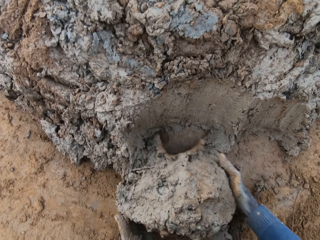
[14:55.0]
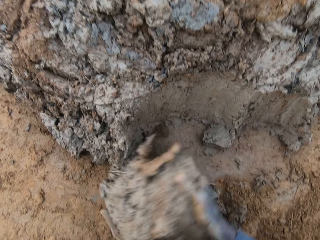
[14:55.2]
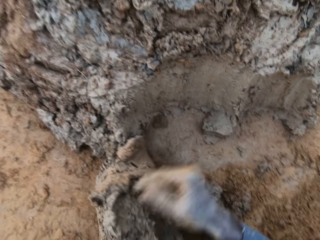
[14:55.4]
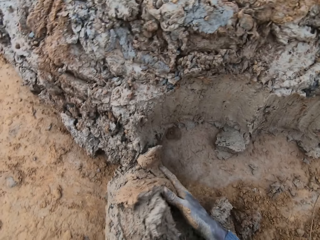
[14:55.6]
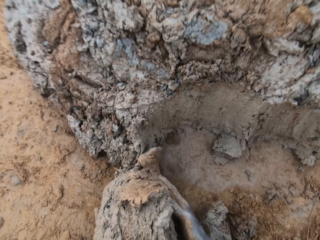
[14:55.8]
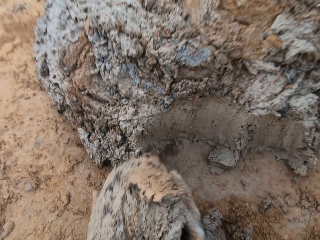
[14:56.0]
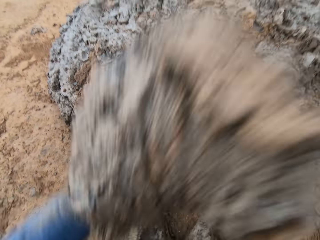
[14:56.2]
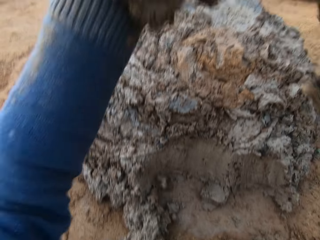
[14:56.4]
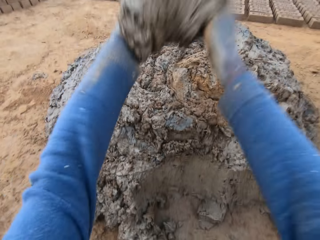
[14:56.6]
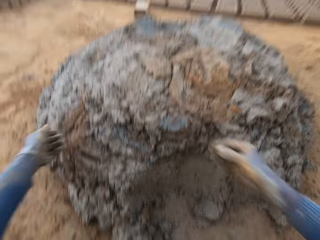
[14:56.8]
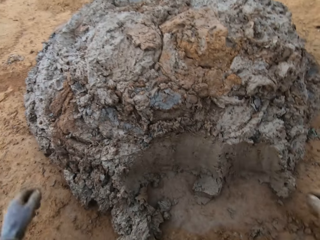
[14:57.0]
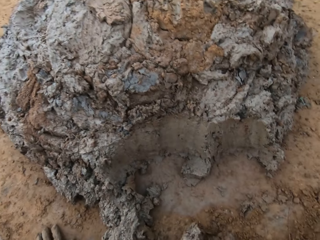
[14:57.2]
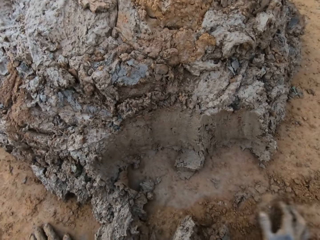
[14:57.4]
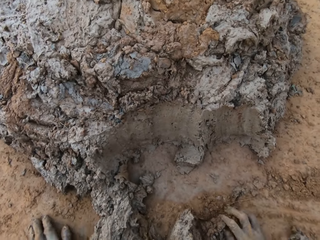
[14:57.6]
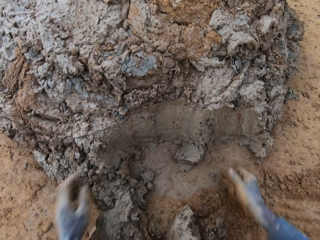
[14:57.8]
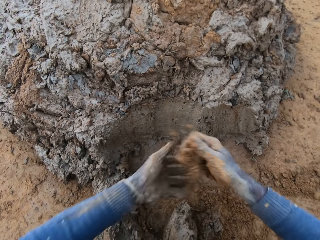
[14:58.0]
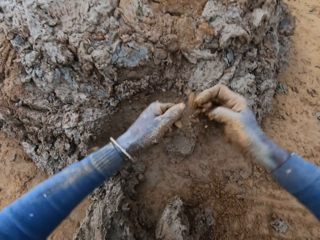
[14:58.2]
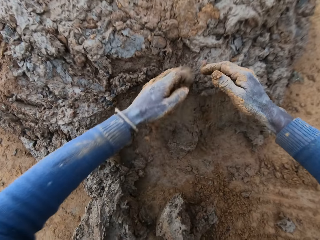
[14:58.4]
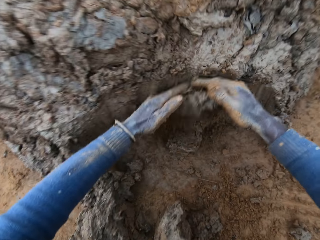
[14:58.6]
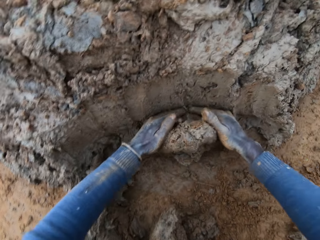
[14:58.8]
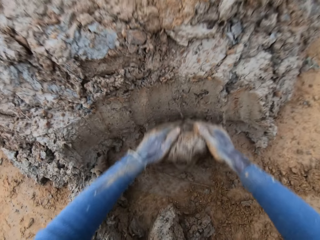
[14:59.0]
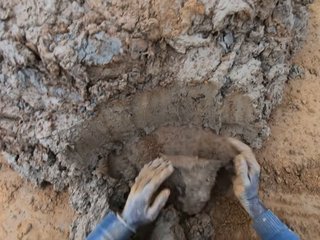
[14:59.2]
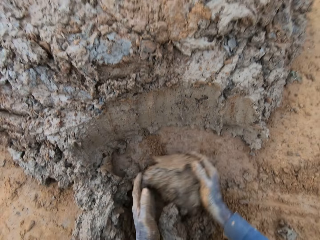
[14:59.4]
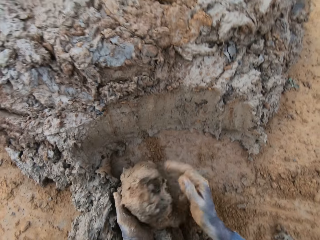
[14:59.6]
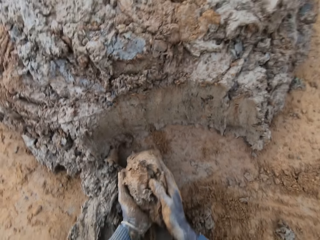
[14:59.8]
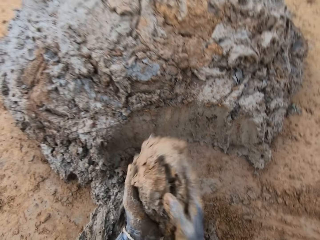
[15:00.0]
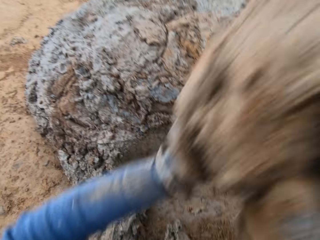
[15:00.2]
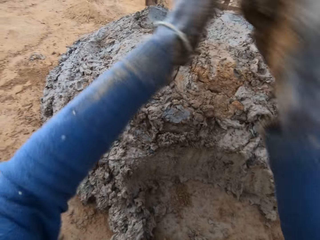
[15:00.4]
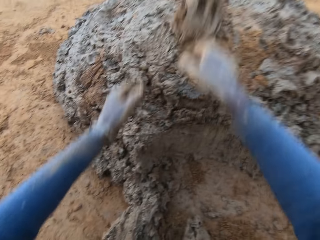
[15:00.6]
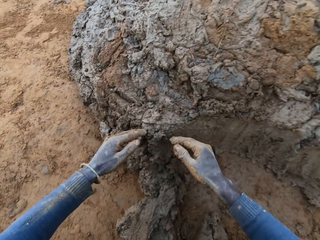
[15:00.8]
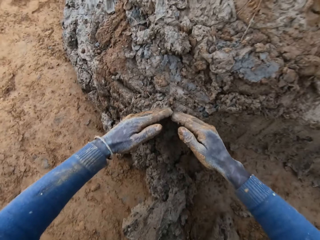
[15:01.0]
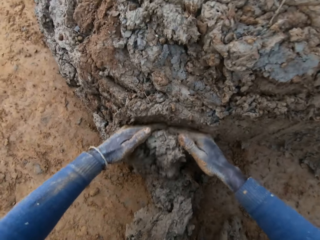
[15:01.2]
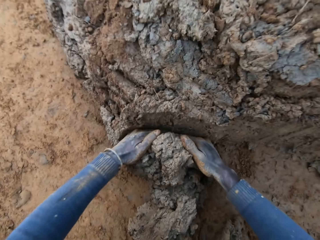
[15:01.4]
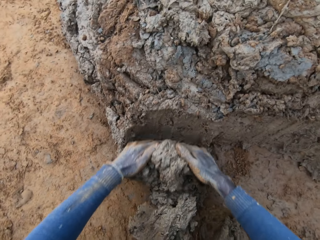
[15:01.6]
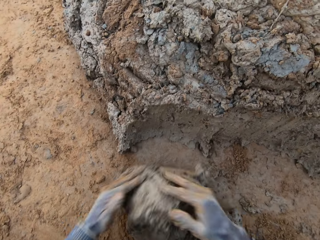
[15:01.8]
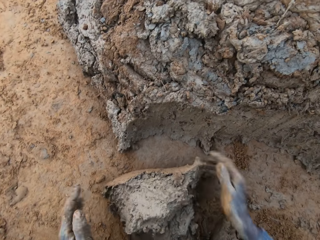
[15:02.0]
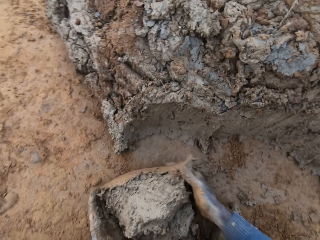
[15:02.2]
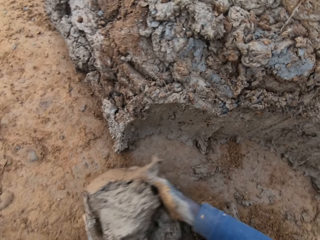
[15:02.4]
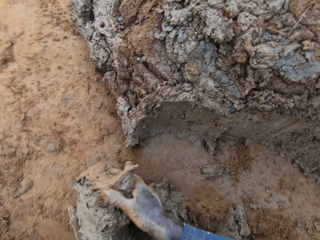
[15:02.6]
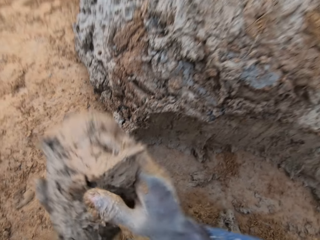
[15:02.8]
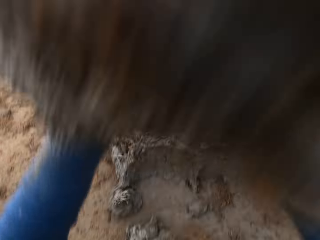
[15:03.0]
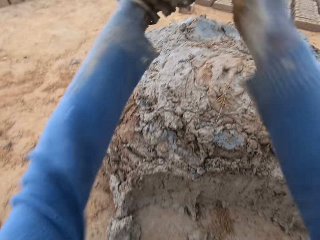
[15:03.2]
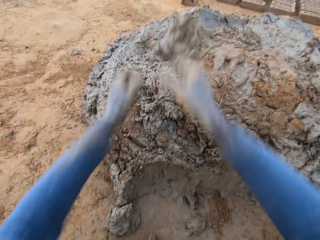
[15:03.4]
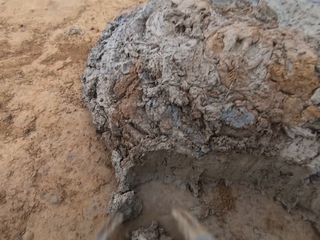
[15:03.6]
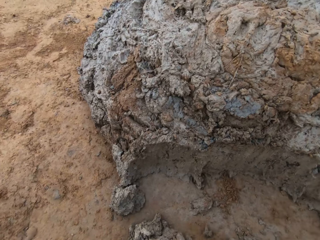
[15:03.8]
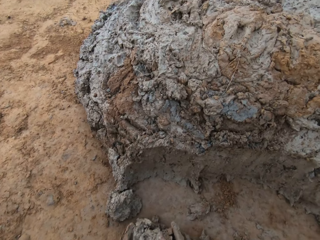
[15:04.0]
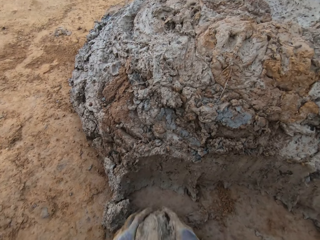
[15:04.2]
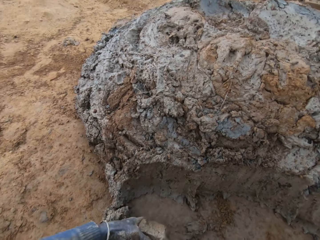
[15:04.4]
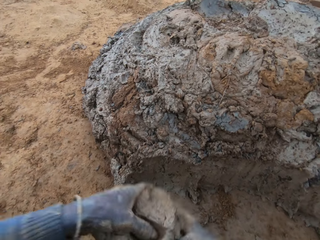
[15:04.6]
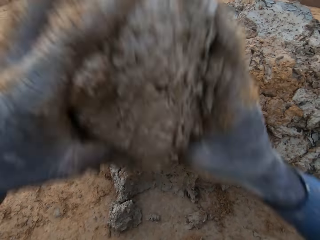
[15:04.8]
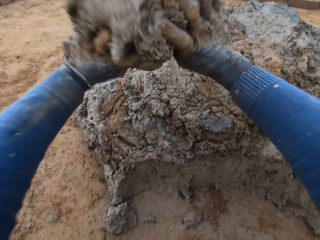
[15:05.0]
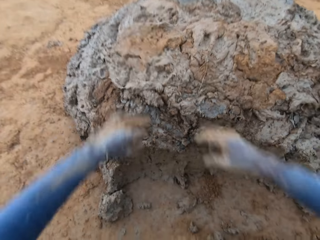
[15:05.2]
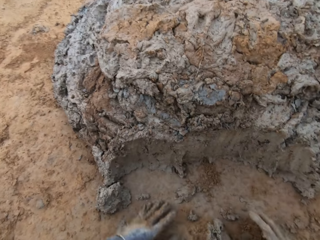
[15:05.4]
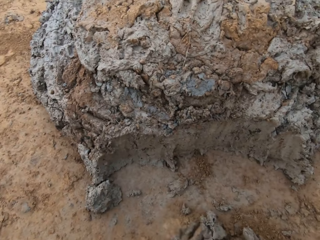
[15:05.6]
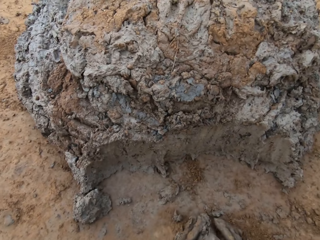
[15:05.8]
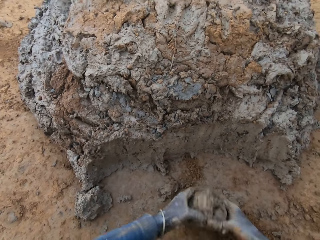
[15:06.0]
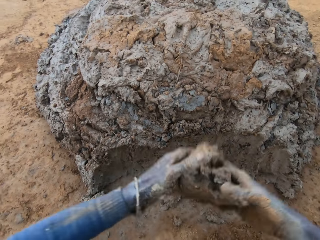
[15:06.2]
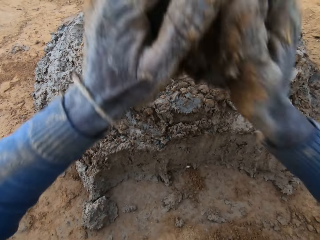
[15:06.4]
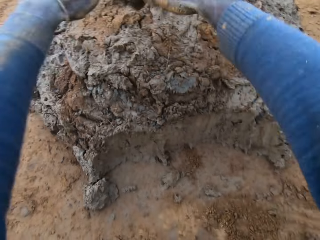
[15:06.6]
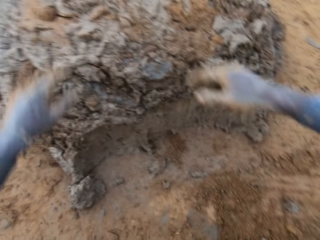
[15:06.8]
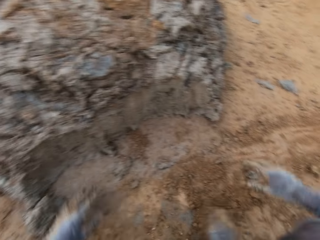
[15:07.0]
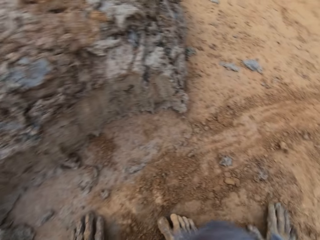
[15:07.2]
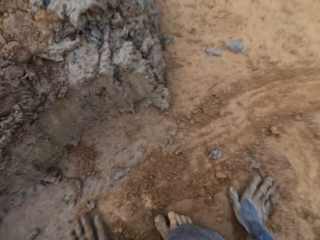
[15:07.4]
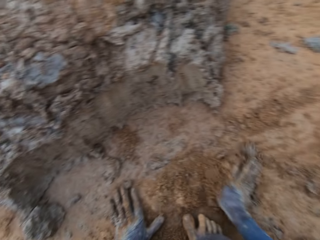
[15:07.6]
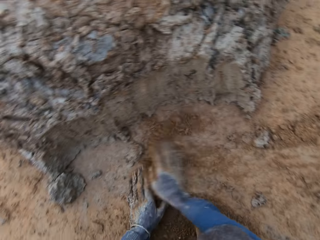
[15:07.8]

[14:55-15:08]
The camera wearer drops the concrete in his hands on the heap of concrete. He rubs his hand on the soil. He cuts a portion of the concrete from the heap of concrete with his hands. He drops the concrete in his hands on the heap of concrete. He cuts a portion of the concrete from the heap of concrete with his hands. He drops the concrete in his hands on the heap of concrete. He carries the concrete from the ground with his two hands. He drops the concrete in his hands on the heap of concrete. He carries the concrete from the ground with his two hands. He drops the concrete in his hands on the heap of concrete.

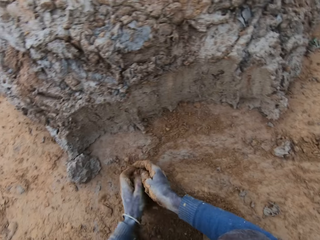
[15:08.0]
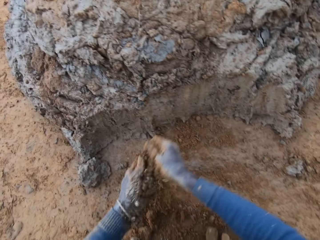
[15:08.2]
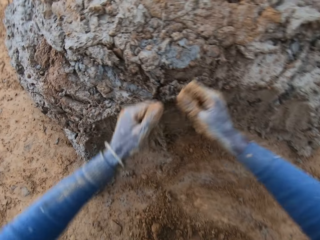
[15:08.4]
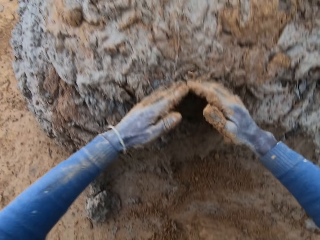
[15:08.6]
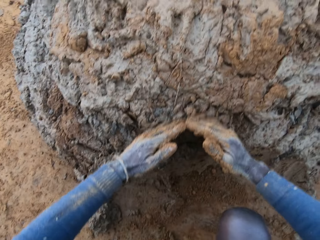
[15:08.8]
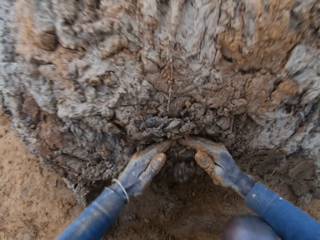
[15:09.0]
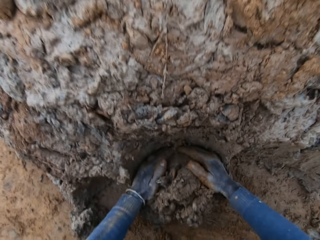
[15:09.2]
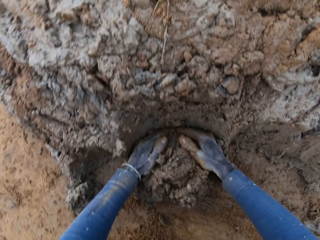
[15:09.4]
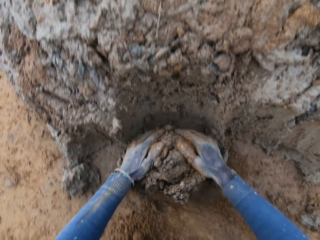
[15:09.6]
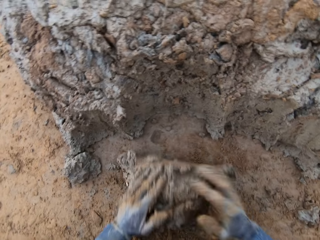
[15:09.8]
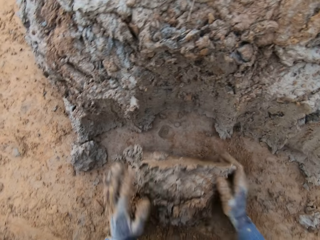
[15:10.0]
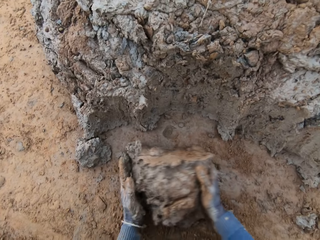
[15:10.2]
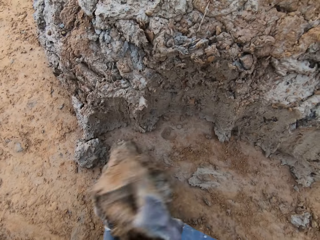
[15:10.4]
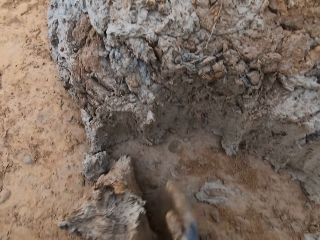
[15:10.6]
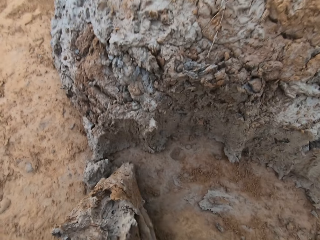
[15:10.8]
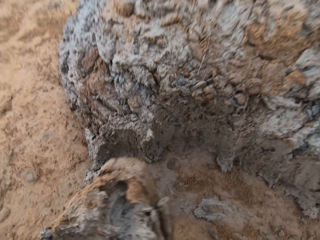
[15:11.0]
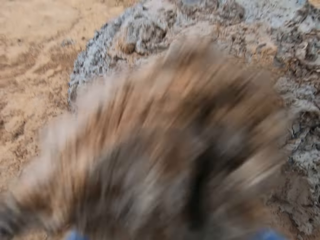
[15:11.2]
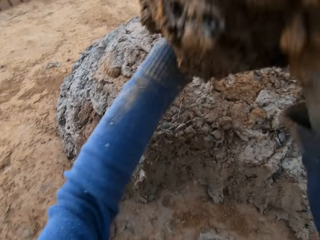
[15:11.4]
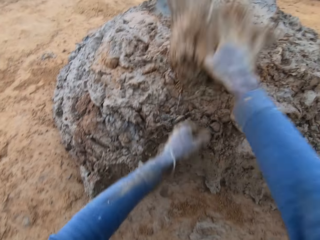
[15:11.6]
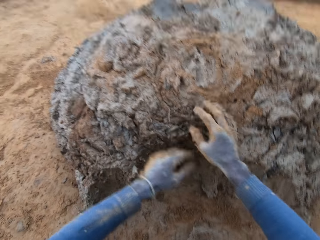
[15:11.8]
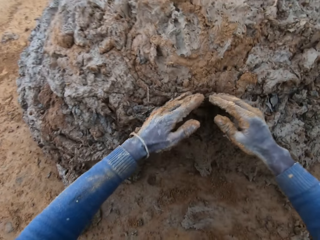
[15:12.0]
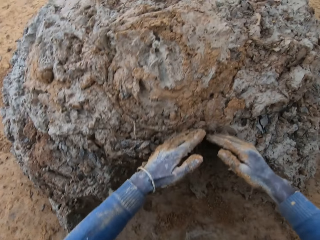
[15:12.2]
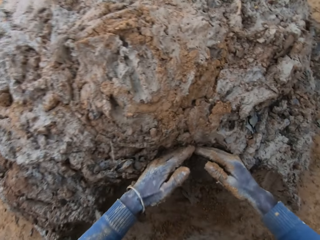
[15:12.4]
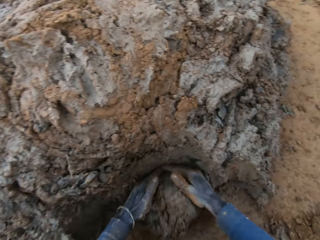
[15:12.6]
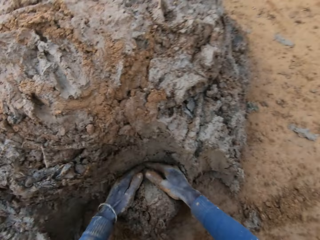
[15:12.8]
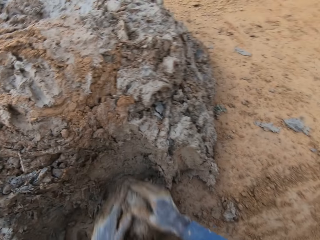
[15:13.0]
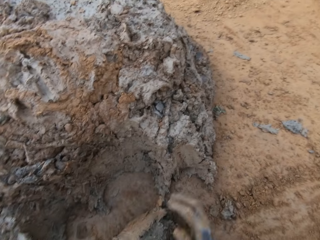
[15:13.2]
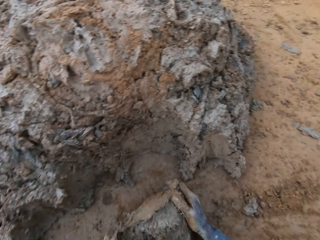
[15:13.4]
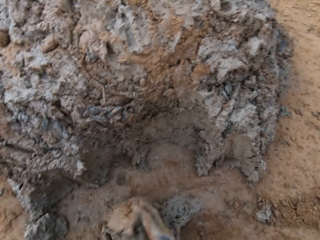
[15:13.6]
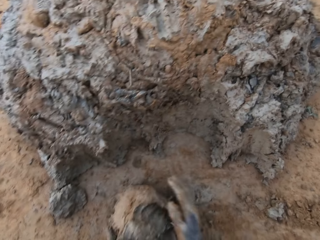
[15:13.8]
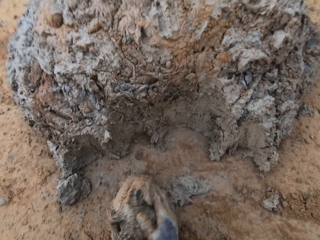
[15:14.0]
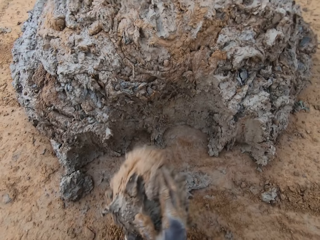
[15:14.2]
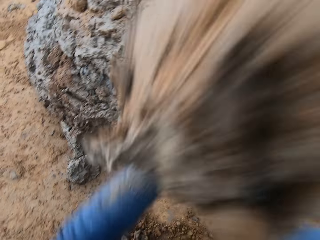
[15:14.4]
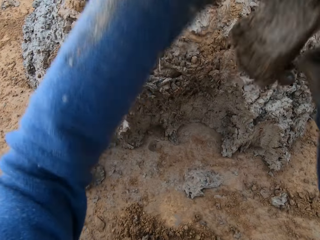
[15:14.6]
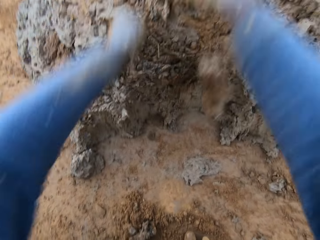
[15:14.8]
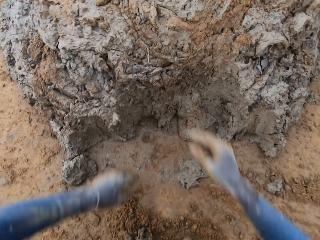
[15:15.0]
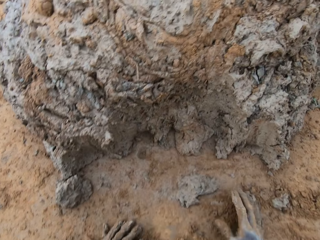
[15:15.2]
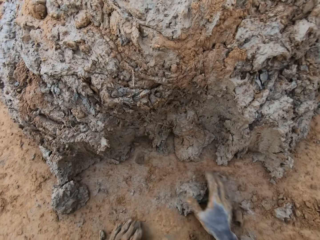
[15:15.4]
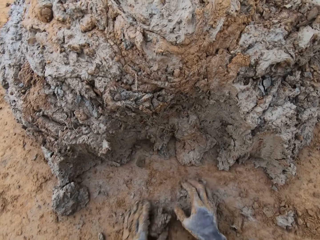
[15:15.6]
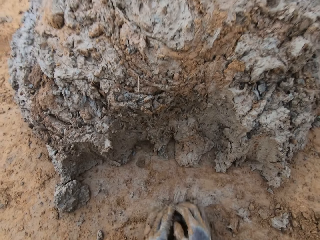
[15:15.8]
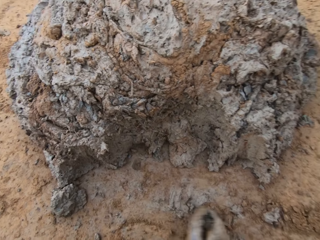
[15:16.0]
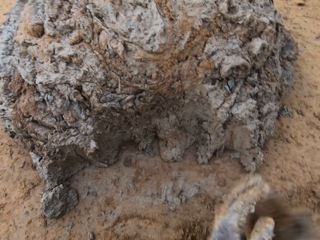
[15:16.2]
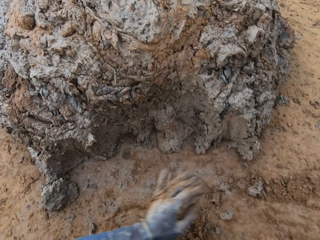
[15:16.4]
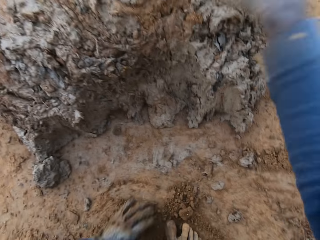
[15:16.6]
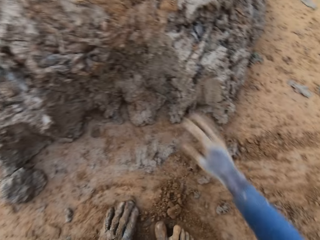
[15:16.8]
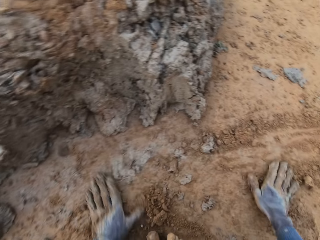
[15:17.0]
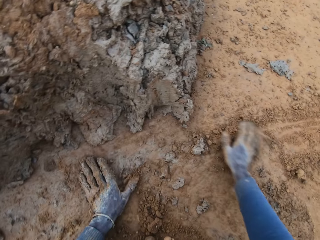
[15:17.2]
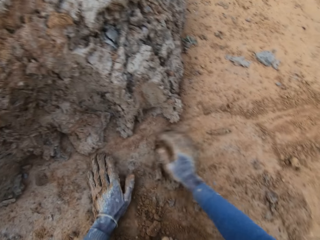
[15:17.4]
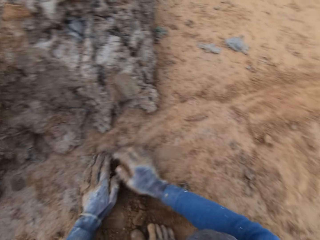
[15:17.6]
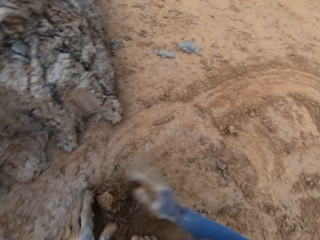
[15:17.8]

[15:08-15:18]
The camera wearer rubs his hands on the ground. He cuts a portion of the concrete or clay from the heap of concrete with his hands. He drops the concrete in his hands on the heap of concrete. He cuts a portion of the concrete from the heap of concrete with his hands. He drops the concrete in his hands on the heap of concrete. He carries the concrete from the ground with his two hands. He drops the concrete in his hands on the heap of concrete. He takes the clay from the ground.
